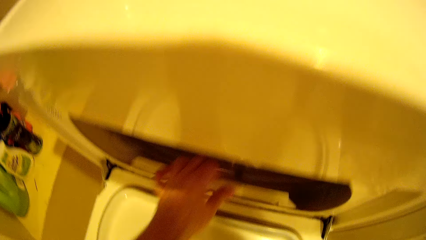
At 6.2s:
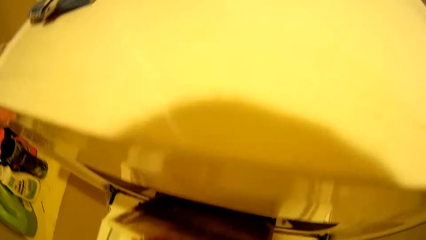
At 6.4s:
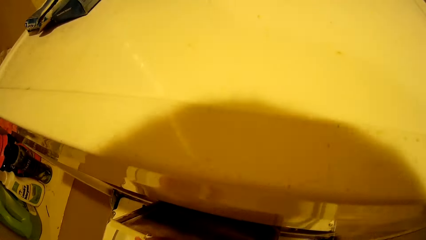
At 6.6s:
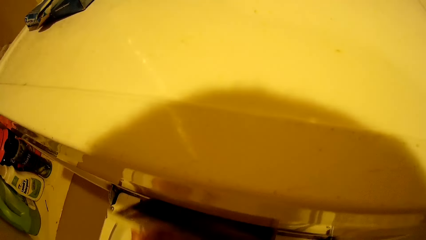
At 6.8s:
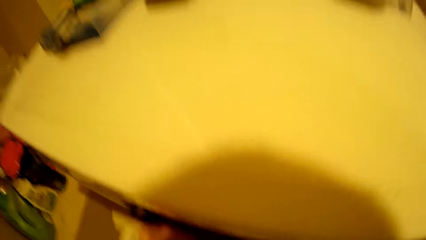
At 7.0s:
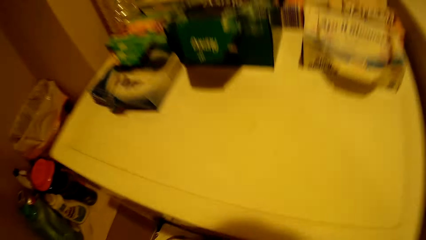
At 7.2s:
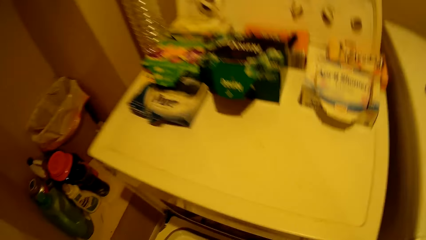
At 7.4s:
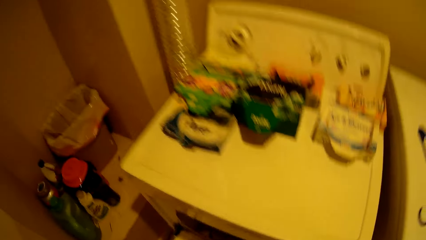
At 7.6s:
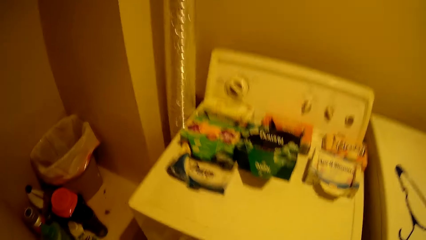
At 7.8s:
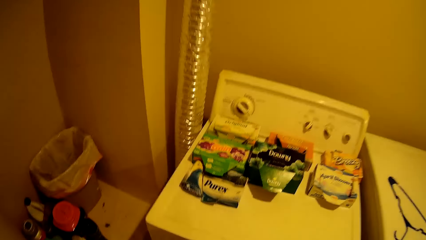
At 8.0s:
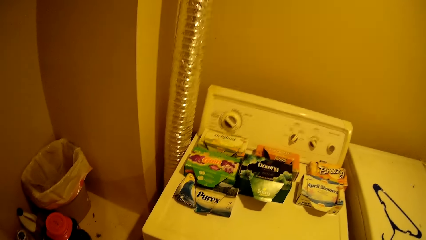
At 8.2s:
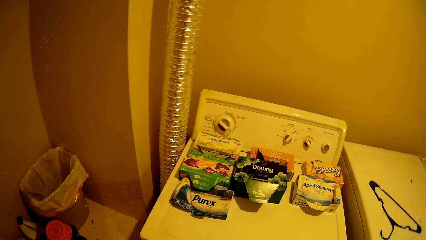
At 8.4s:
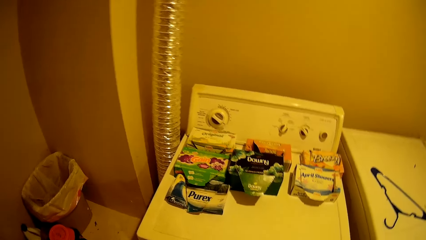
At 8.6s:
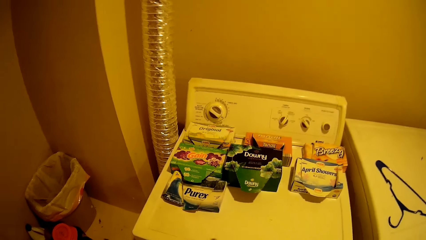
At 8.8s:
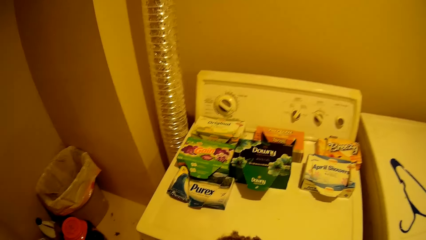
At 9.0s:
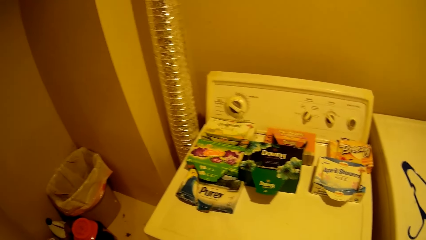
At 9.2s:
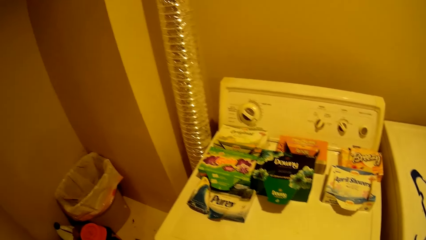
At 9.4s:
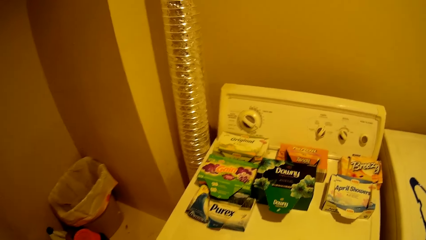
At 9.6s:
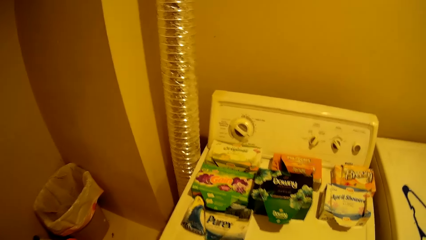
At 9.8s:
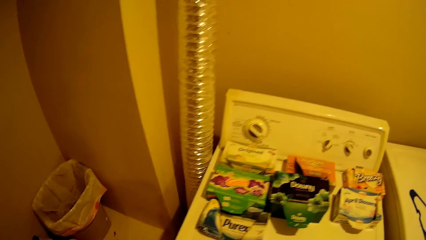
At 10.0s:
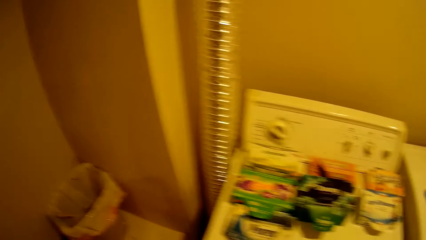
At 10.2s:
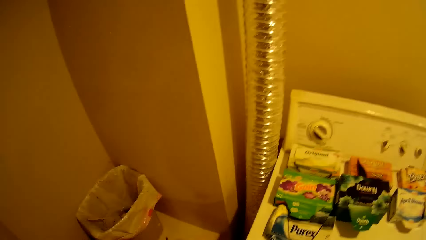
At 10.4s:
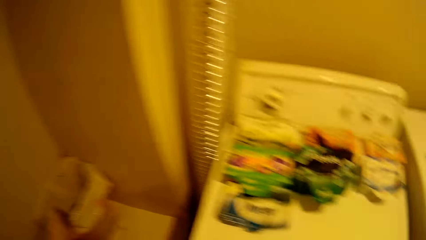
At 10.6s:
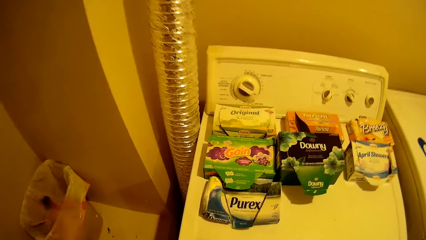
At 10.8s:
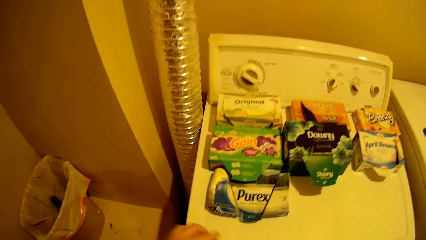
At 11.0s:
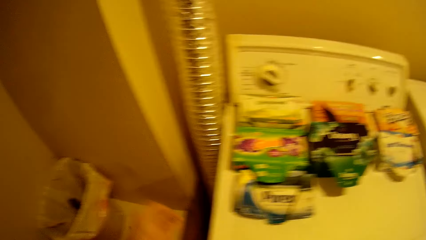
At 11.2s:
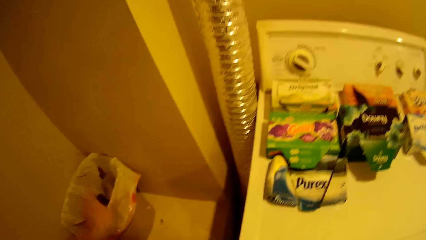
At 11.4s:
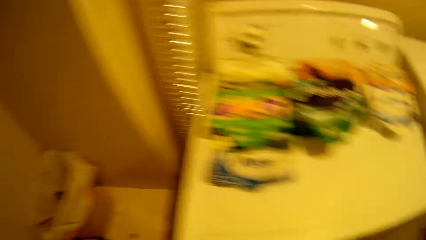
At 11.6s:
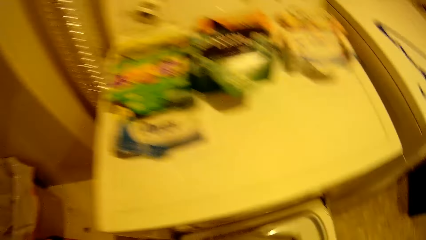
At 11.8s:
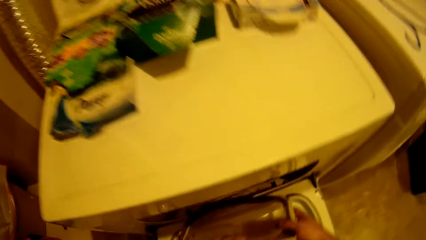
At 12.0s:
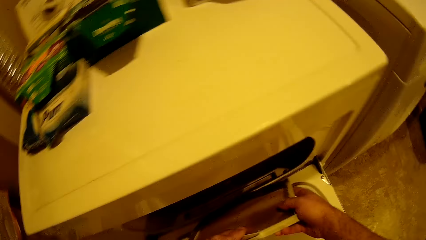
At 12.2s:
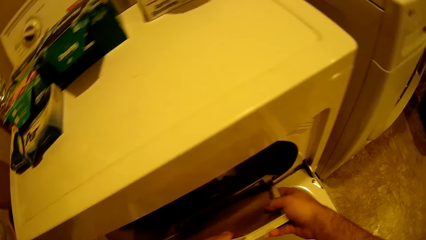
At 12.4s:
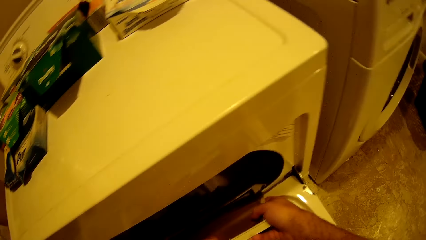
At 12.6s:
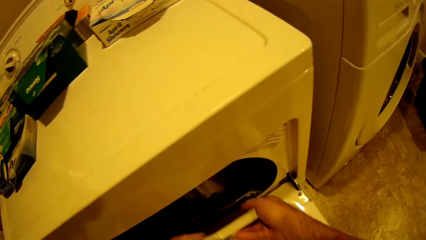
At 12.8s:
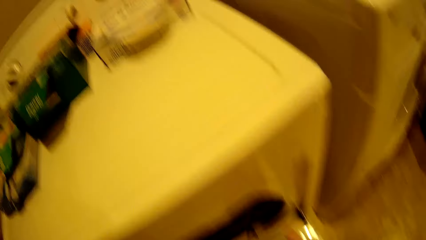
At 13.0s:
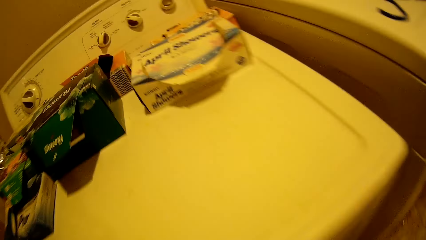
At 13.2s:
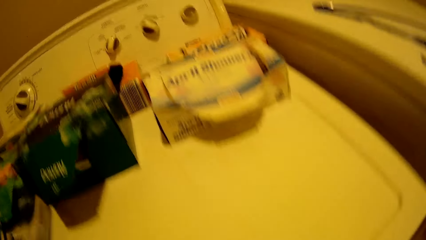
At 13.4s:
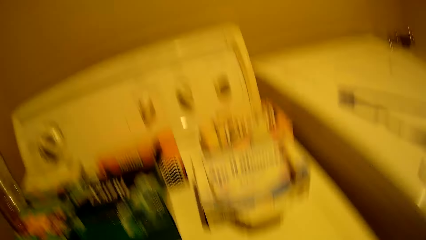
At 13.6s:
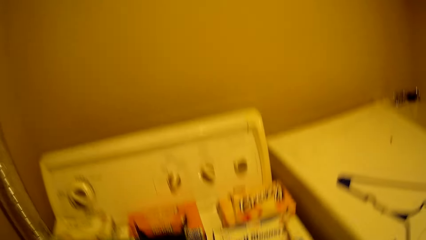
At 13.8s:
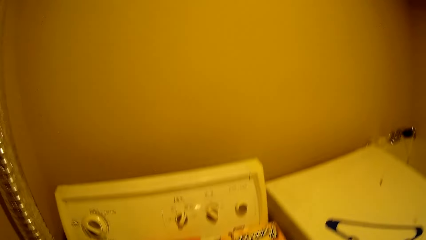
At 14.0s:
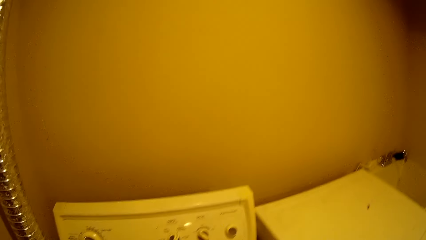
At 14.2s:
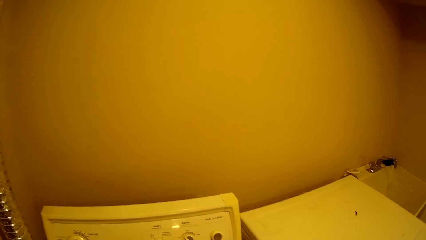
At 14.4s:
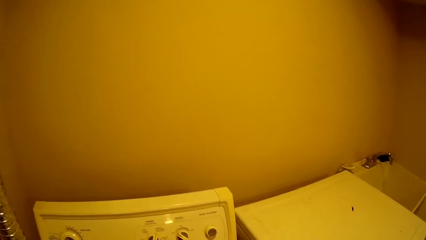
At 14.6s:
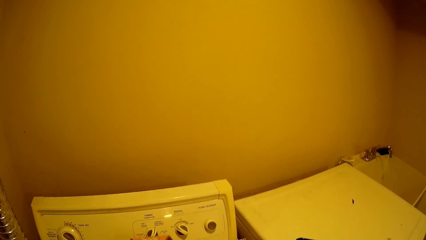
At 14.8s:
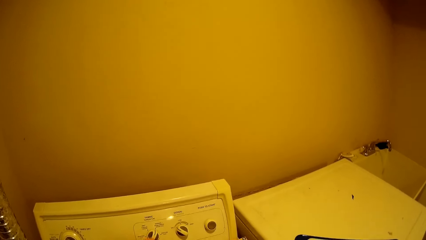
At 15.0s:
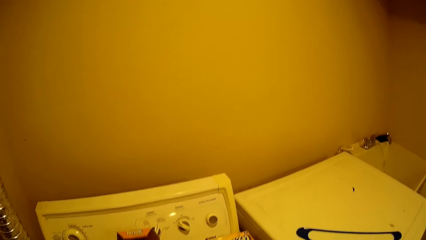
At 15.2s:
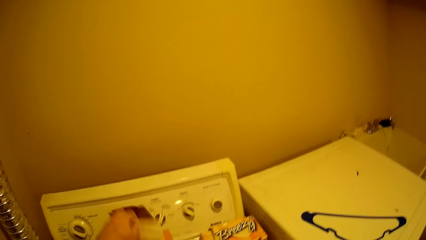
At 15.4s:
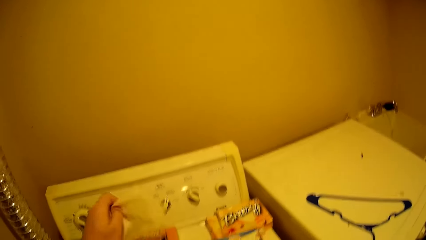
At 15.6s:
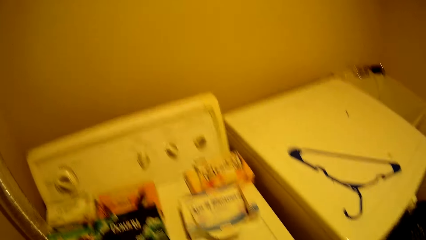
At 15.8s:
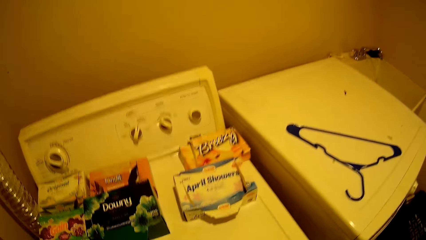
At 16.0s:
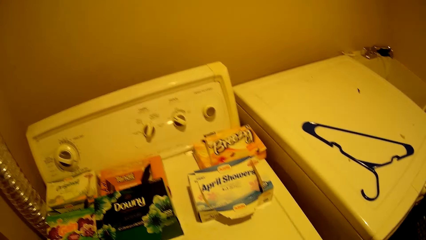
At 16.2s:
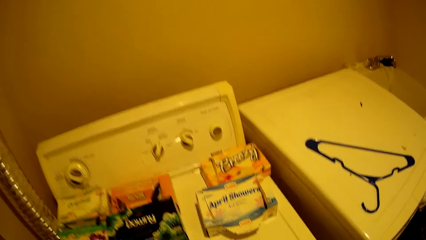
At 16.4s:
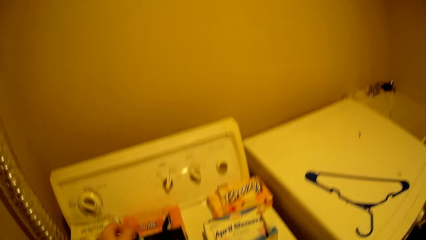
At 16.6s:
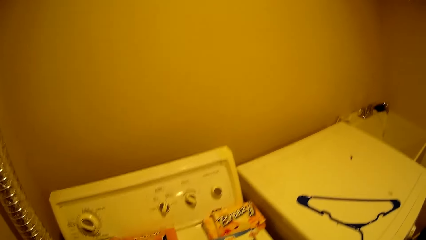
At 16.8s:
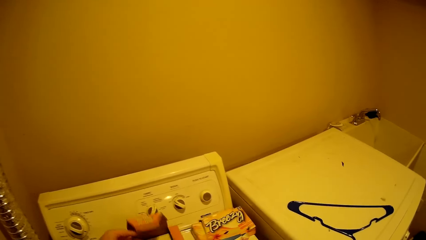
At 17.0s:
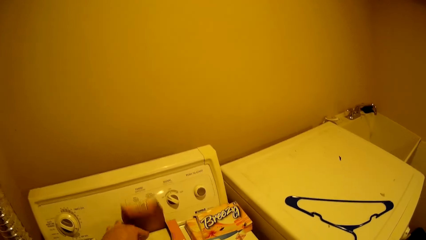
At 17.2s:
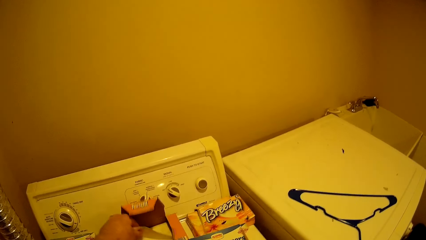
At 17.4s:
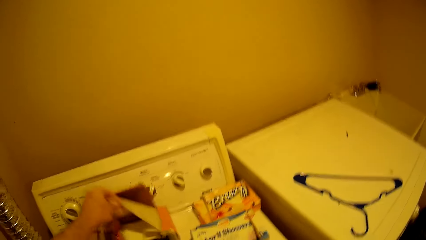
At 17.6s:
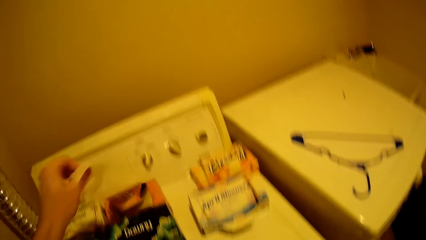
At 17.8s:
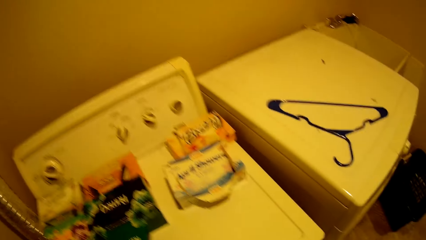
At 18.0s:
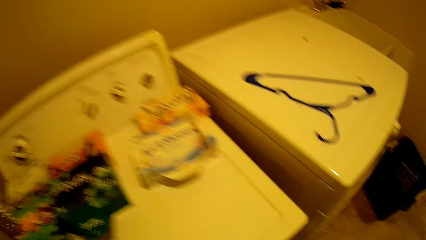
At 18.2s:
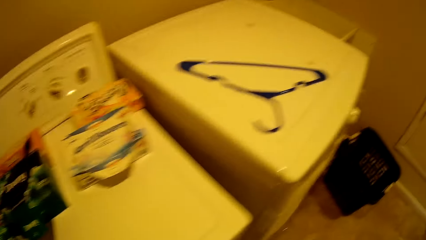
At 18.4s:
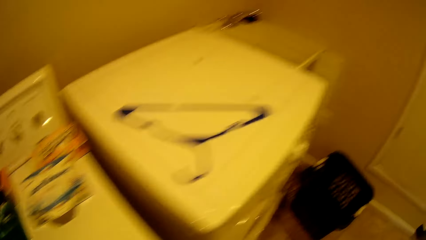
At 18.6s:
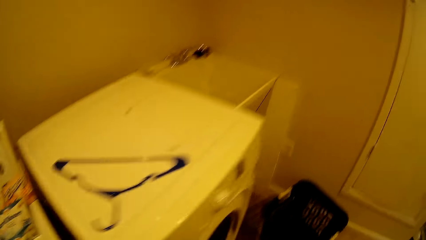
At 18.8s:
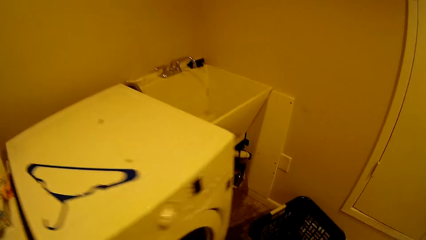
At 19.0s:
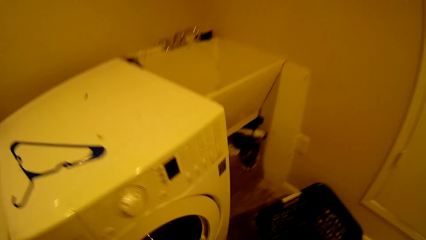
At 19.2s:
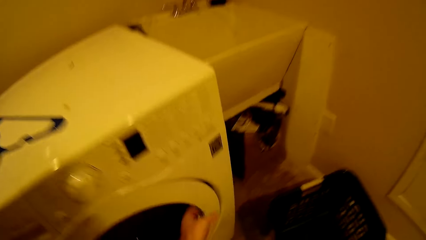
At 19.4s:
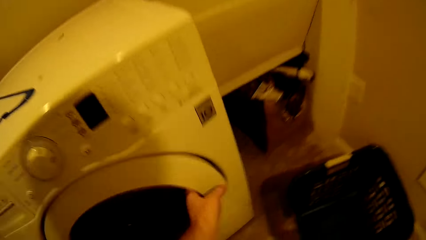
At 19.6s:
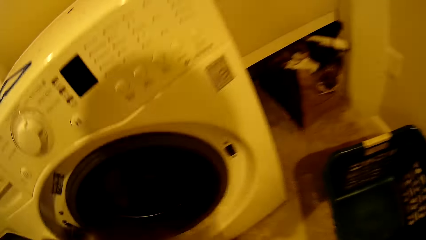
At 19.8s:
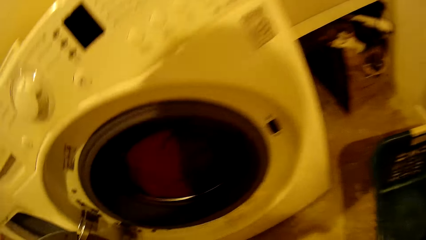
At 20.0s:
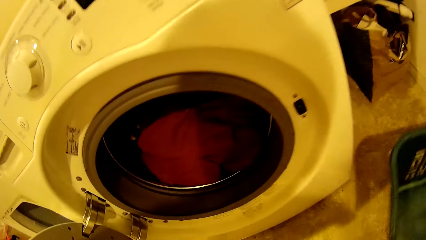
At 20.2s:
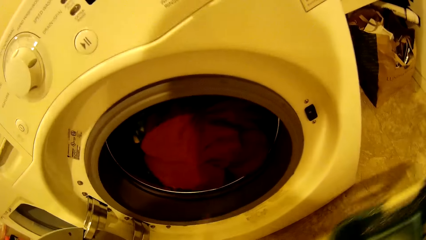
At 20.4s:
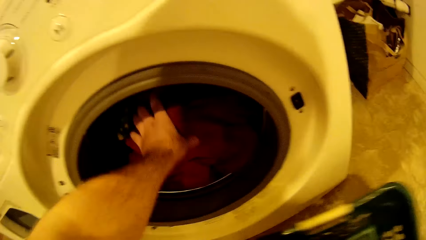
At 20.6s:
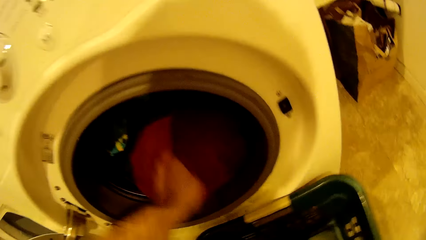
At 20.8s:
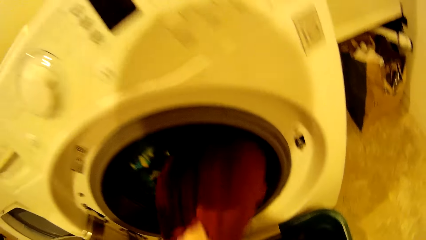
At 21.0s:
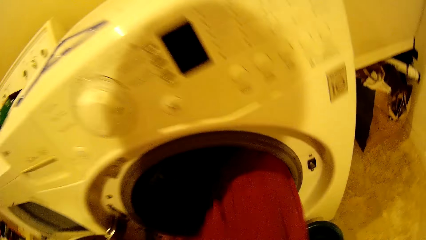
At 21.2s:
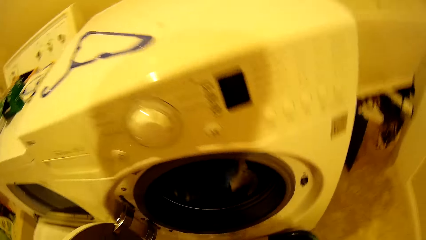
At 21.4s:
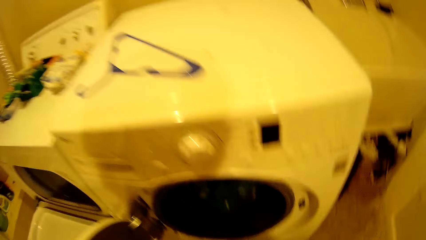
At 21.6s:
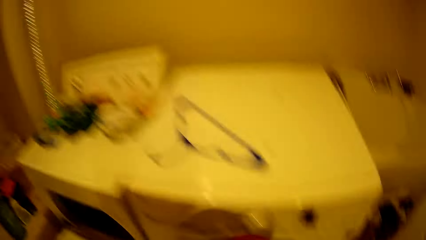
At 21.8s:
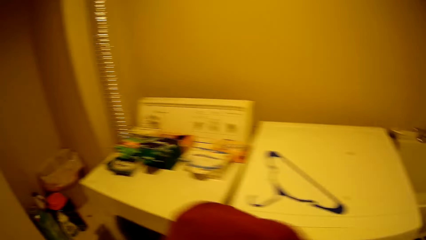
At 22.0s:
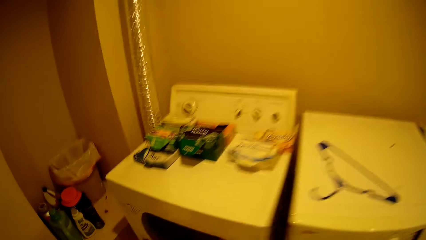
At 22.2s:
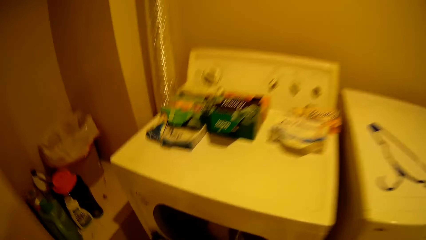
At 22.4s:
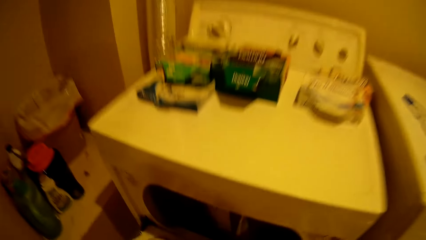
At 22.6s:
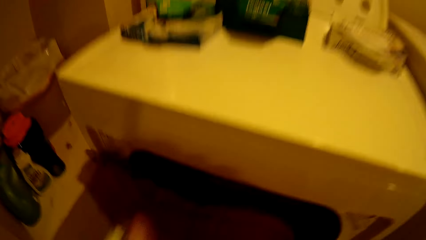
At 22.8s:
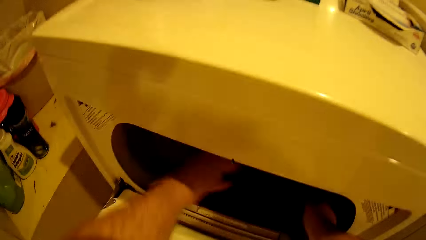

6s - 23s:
The camera wearer picks something. They look inside the dry washing machine. They look at soap boxes on top of the dry cleaning machine. They throw waste in the bin. They place something in the washing machine. They fix a piece of the dry cleaner machine. They pick tissues. They look around. They look at the soaps on the dry cleaning machine. They open the soap box. They pick a napkin from the box. They walk. They open the dry cleaning machine door. They move a cloth bucket. They pick clothes from the cleaning machine. They place the cloth in the washing machine.
